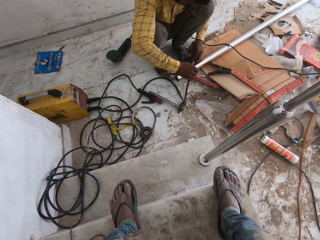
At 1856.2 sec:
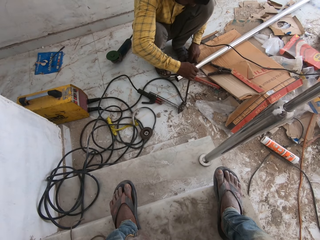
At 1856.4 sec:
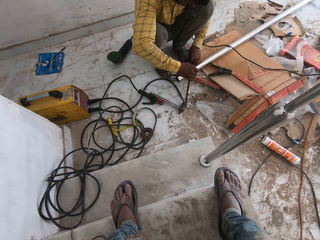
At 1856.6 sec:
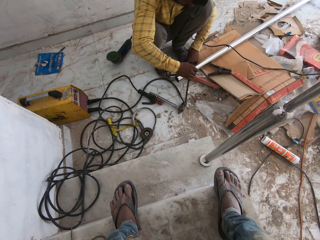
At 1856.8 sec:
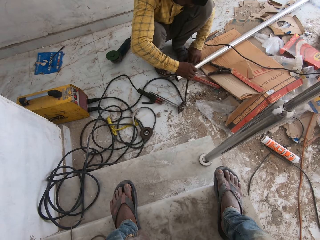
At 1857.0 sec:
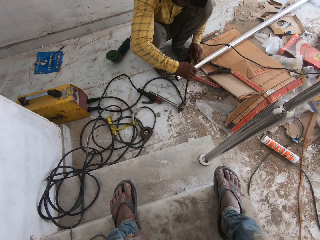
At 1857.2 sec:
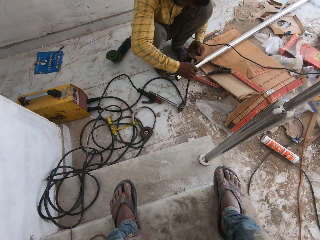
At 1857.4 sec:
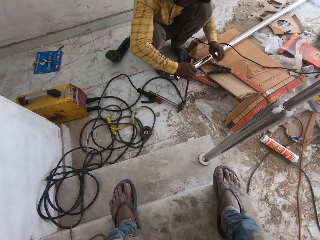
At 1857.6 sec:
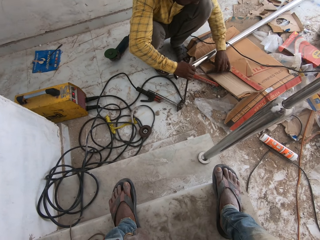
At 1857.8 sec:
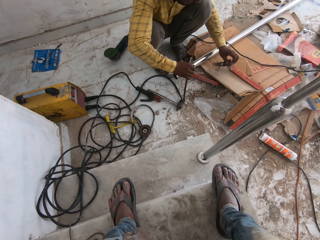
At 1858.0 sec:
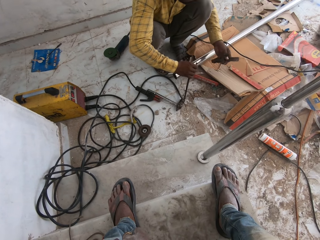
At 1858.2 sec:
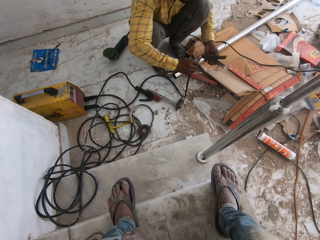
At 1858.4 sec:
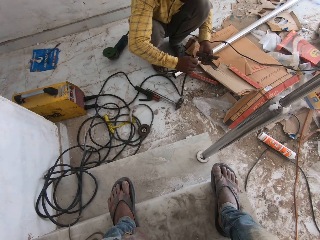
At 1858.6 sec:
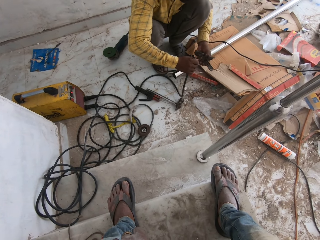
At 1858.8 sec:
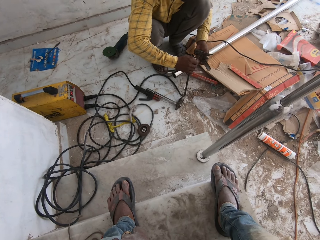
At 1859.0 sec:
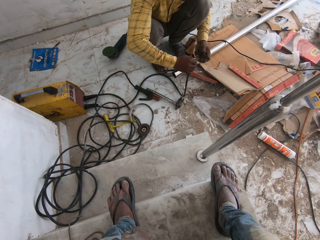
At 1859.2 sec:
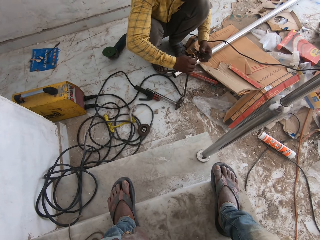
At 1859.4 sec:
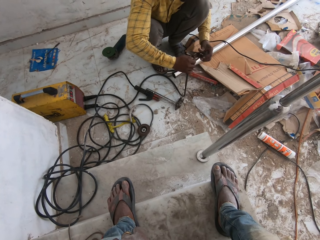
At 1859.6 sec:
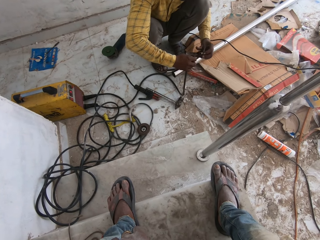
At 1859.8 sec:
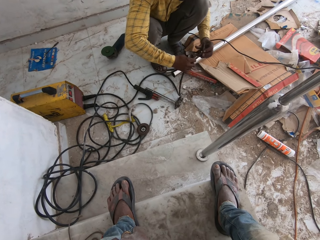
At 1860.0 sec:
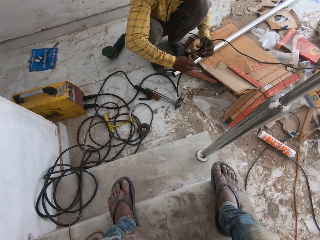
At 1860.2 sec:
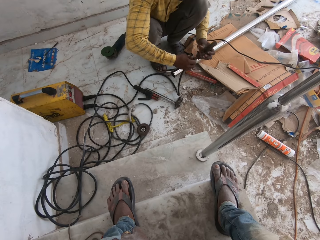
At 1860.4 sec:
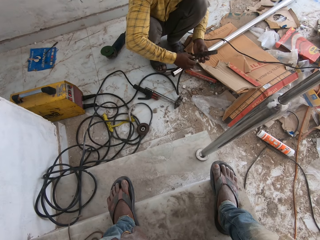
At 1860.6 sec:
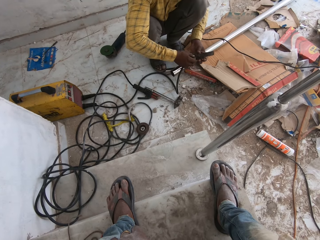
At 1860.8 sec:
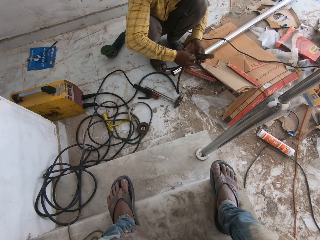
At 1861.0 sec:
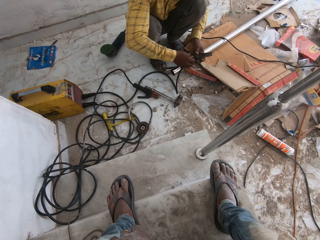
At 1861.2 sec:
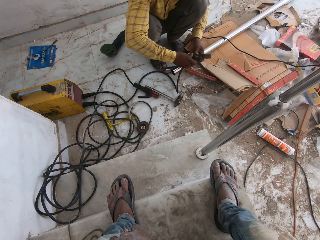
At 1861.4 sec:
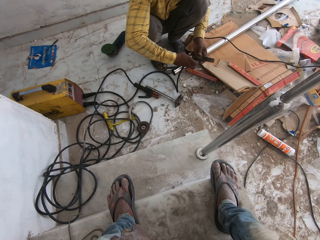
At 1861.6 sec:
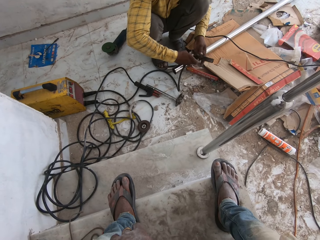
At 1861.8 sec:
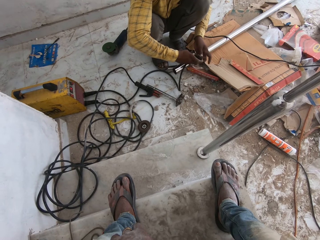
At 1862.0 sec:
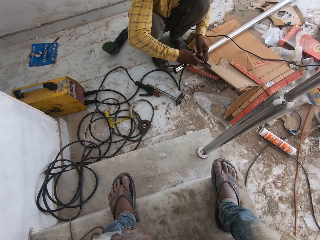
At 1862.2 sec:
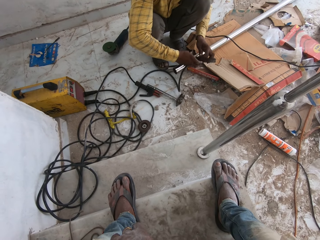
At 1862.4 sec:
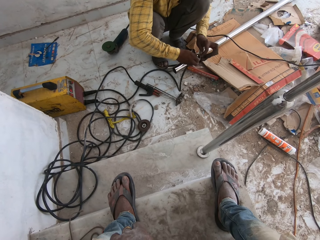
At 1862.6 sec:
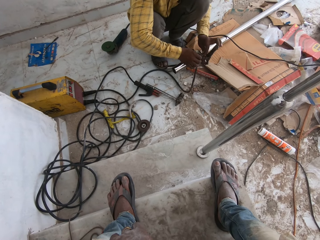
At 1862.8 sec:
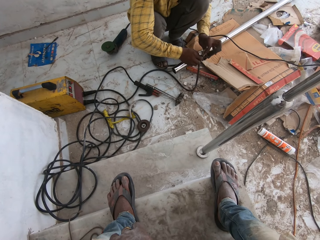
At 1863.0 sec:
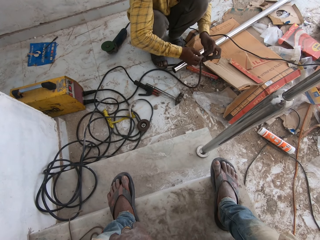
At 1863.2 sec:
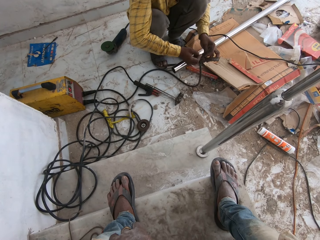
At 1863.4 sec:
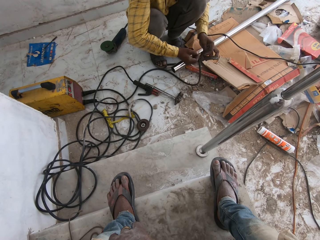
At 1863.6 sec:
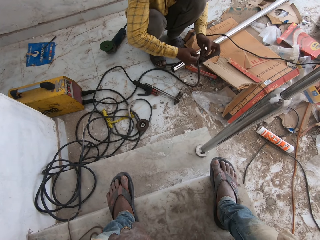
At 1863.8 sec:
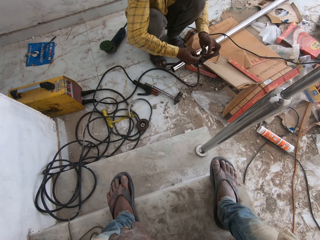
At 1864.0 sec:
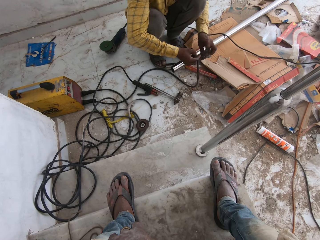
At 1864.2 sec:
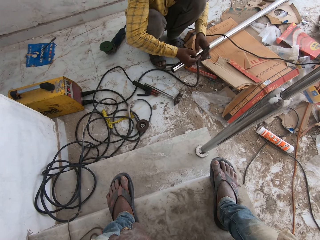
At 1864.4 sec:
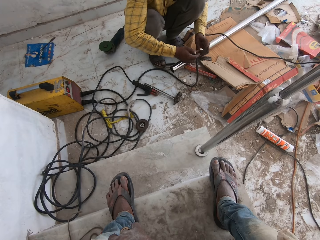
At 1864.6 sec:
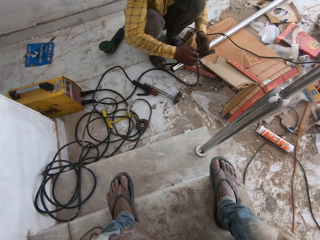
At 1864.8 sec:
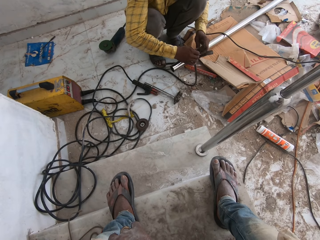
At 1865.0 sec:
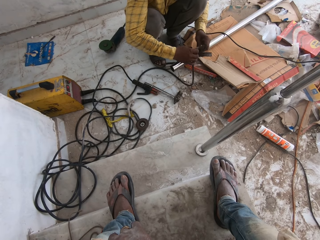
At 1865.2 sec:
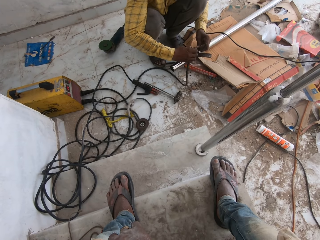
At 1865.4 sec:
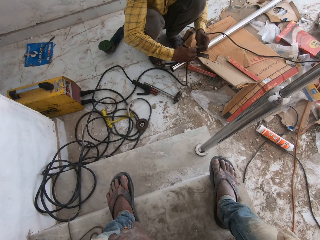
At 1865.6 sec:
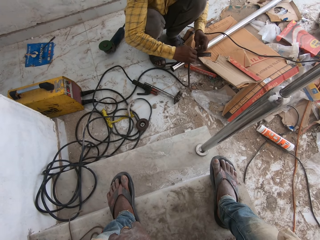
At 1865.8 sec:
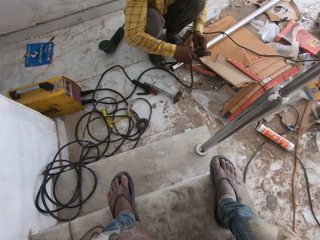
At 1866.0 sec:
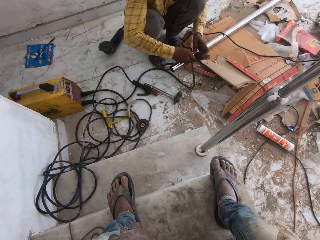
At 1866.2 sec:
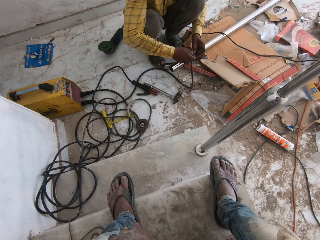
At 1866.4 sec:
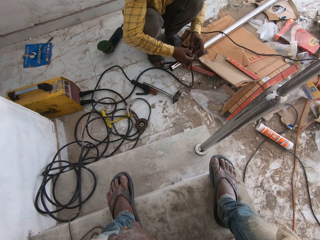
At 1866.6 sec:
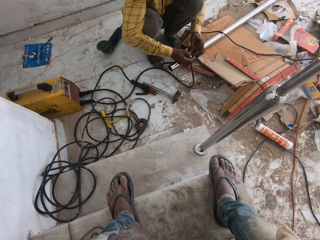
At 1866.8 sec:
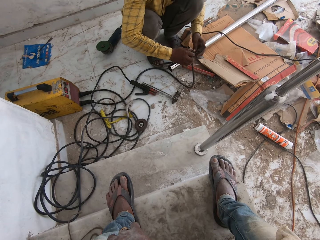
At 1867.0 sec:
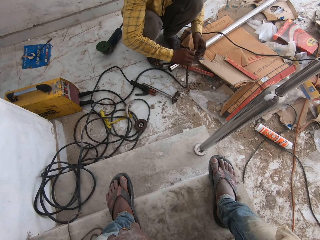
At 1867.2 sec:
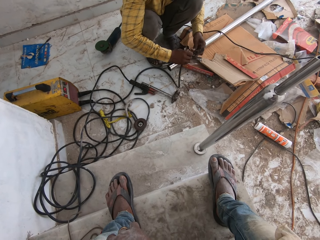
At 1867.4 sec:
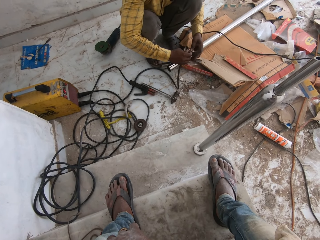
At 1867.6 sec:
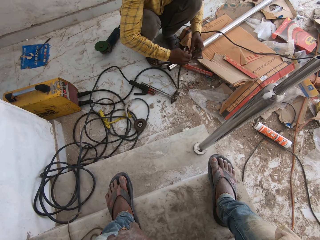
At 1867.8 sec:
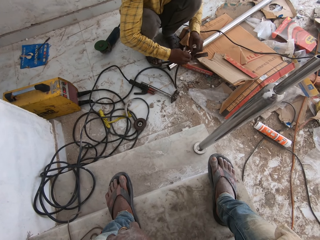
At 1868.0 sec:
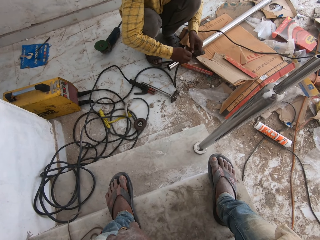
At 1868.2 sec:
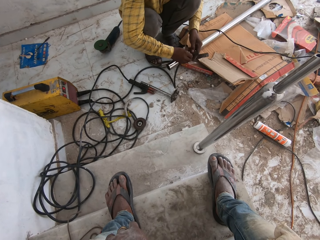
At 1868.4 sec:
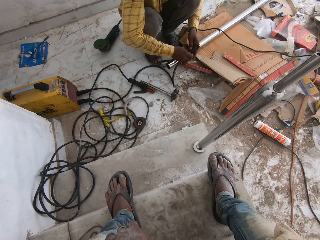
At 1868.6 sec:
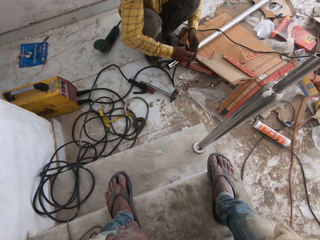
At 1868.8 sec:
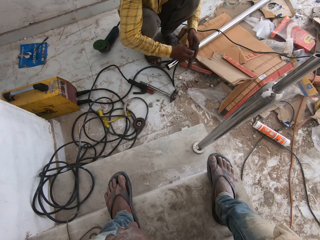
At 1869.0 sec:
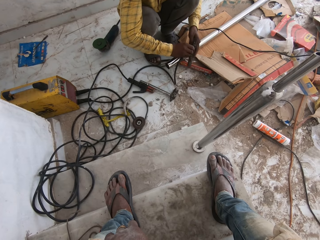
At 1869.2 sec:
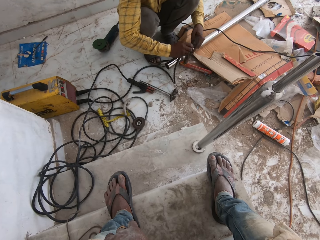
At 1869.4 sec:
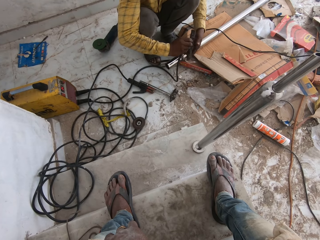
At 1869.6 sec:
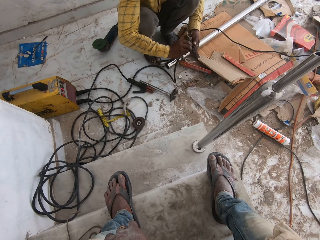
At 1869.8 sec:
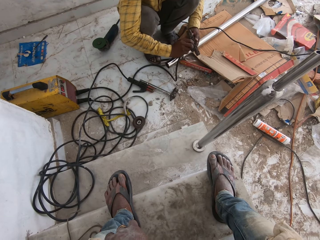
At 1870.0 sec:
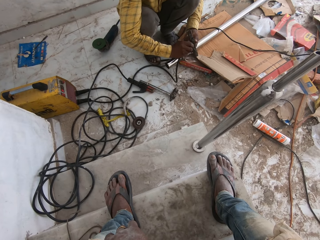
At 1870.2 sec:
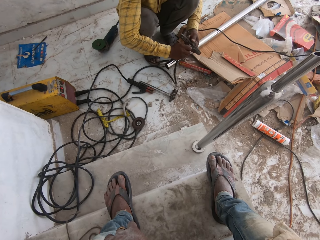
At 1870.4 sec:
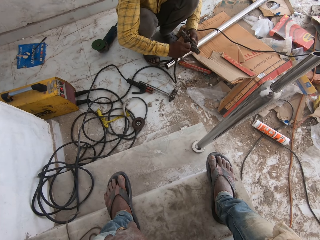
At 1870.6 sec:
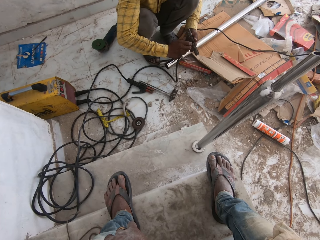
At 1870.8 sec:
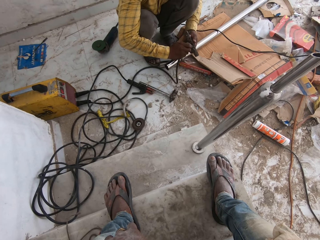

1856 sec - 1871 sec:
A man takes the pliers. The man fixes the cable.

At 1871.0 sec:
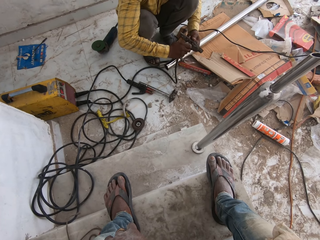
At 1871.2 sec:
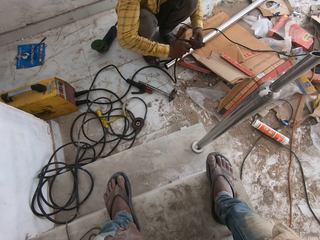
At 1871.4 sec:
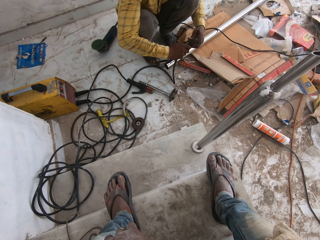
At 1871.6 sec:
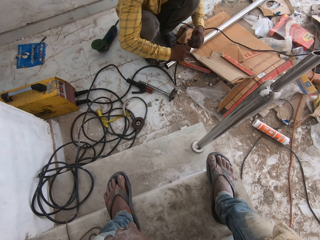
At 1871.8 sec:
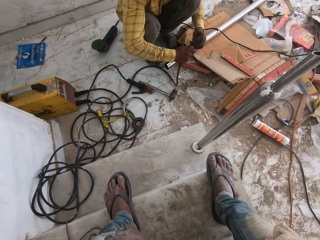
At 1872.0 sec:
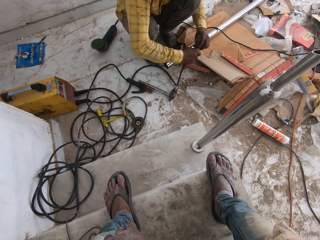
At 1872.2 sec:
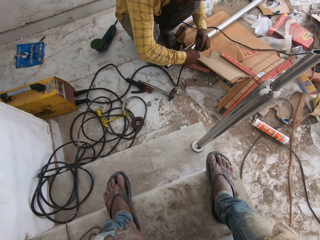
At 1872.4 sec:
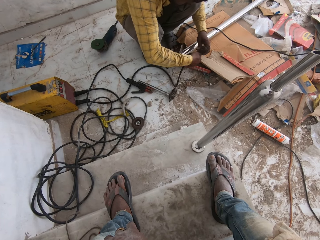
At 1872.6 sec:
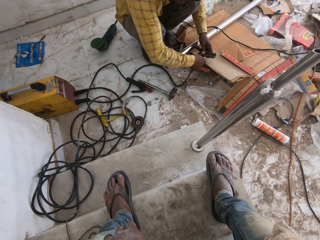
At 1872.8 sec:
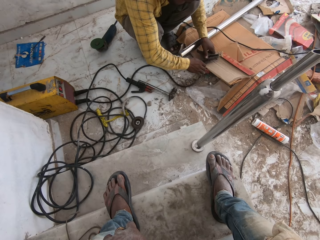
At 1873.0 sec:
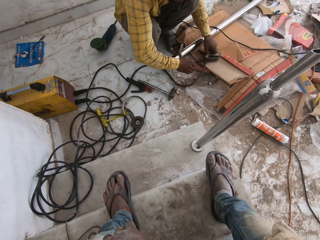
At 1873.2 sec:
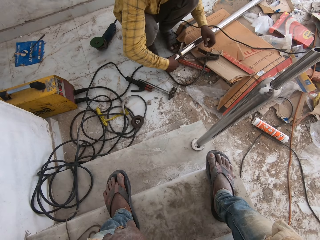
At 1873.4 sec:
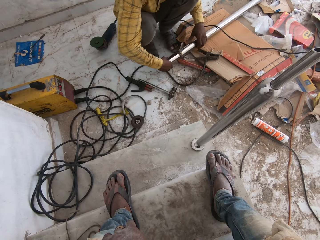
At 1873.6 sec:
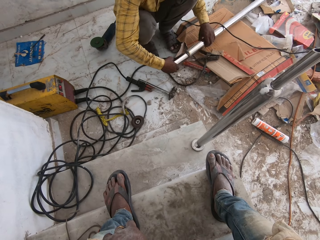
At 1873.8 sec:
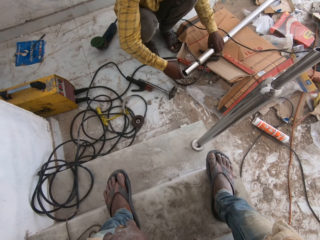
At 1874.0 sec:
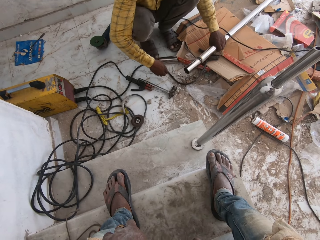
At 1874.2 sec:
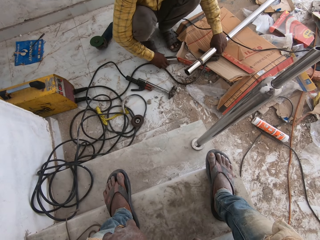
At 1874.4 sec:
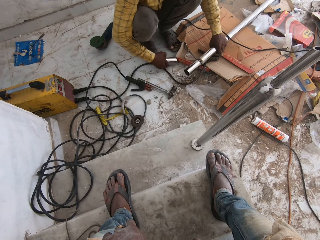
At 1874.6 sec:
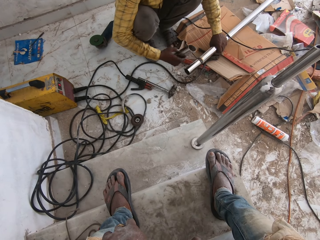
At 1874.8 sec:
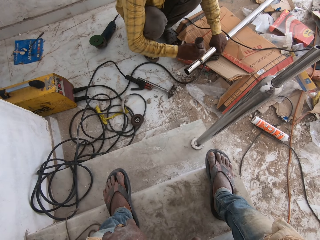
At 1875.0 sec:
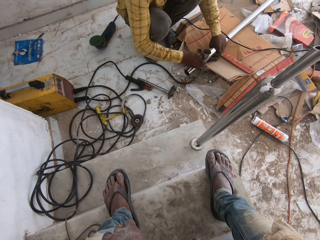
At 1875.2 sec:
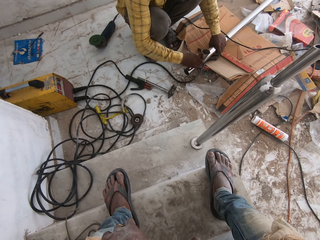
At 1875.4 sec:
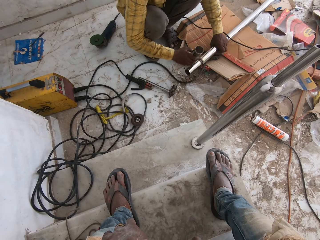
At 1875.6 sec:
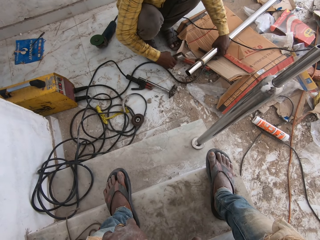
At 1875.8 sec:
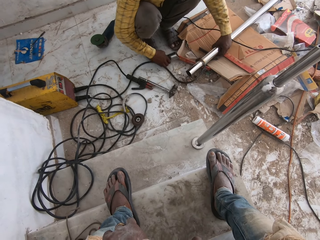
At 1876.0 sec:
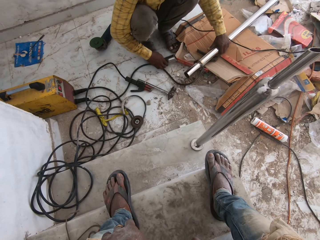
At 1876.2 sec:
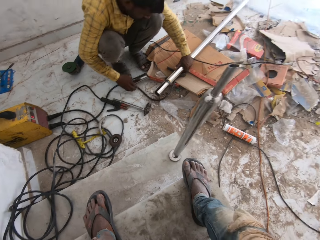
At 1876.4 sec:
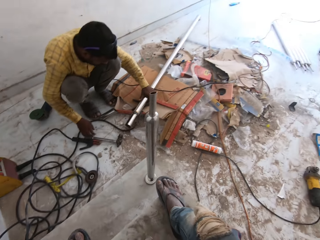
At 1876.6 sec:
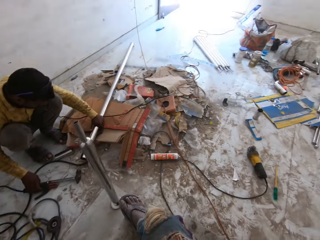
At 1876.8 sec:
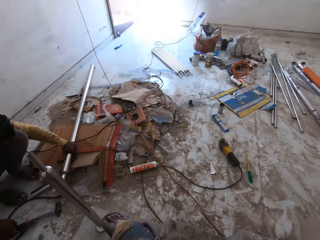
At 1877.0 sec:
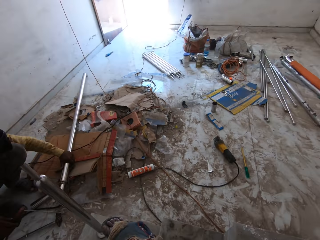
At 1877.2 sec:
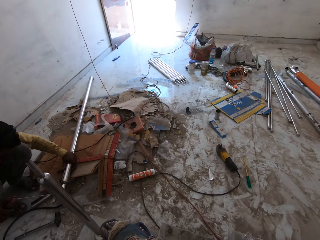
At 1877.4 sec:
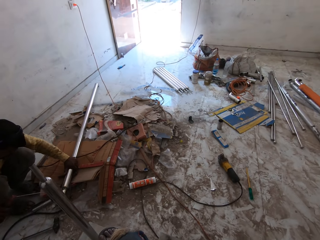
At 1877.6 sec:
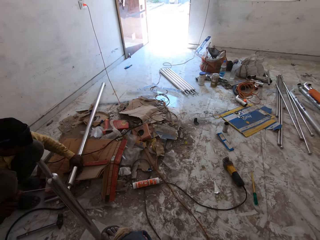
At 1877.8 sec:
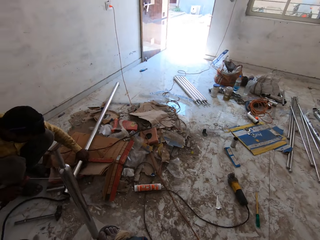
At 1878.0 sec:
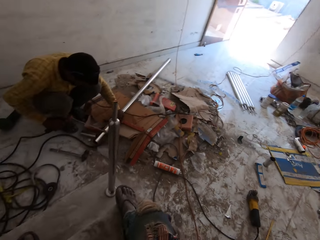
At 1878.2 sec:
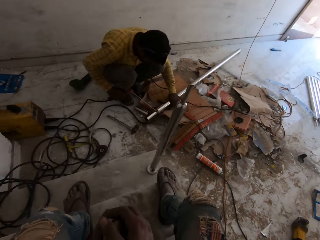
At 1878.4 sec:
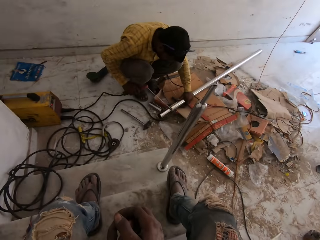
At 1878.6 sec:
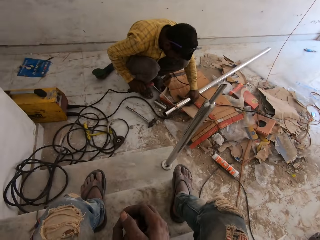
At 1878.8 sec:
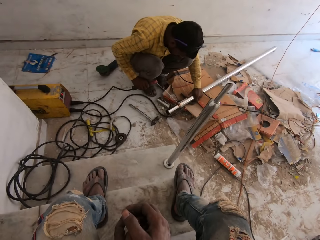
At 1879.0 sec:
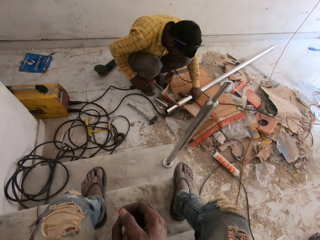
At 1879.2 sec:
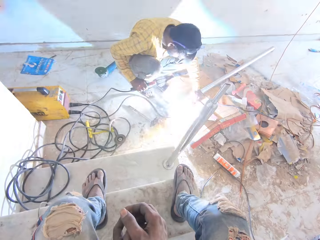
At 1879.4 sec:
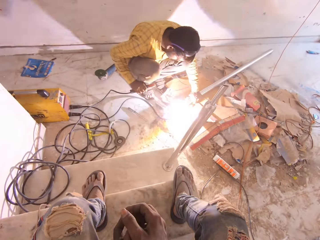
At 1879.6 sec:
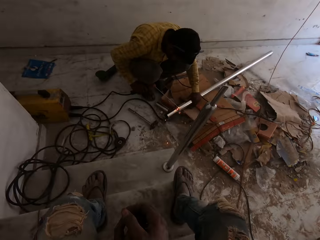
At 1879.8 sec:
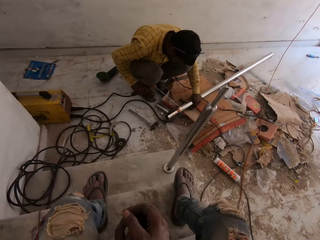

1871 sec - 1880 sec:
The man puts down the cable. The man moves the metal and picks up a metal object. The man hits the metal bar with the metal object. The camera wearer looks around. The man welds the metal.
